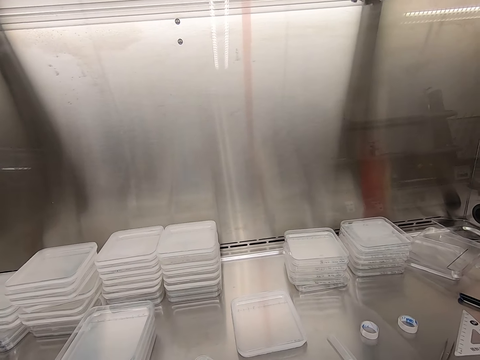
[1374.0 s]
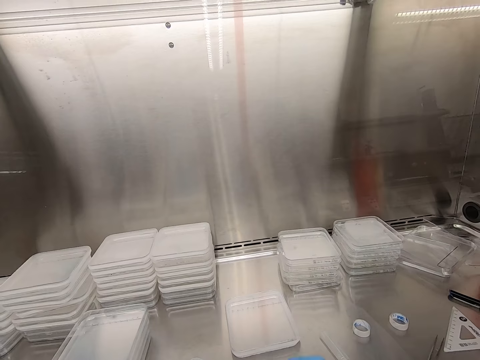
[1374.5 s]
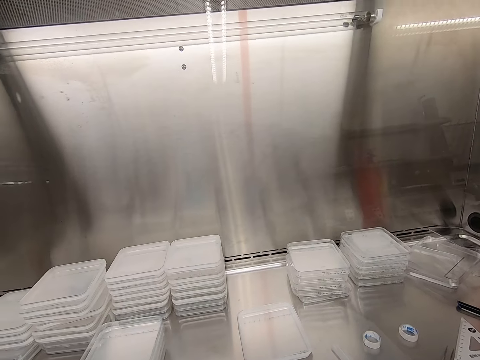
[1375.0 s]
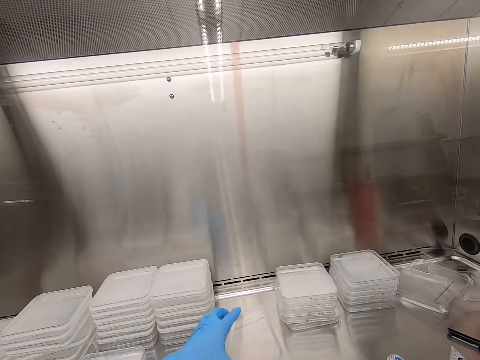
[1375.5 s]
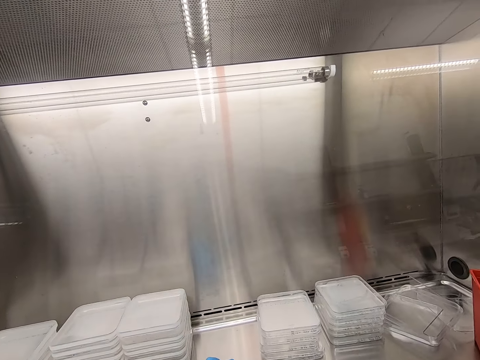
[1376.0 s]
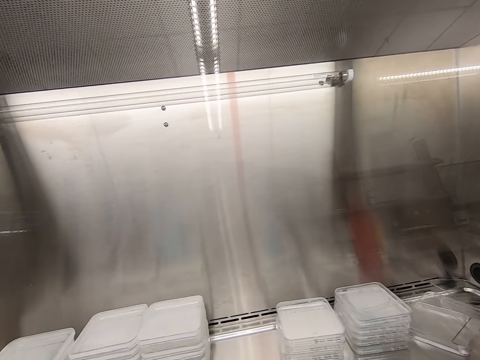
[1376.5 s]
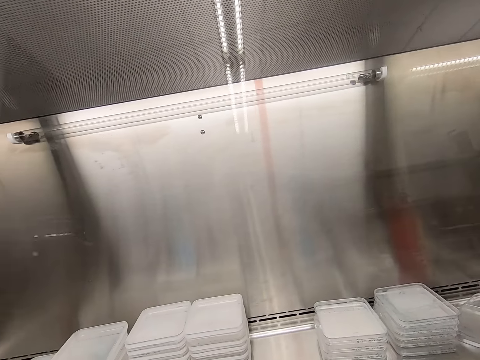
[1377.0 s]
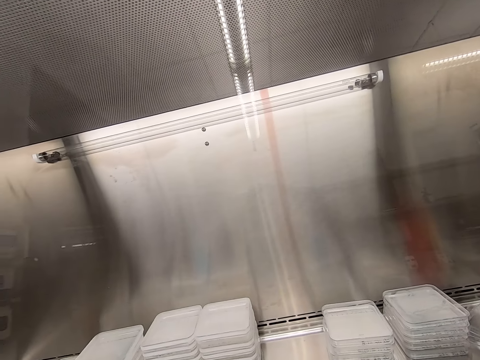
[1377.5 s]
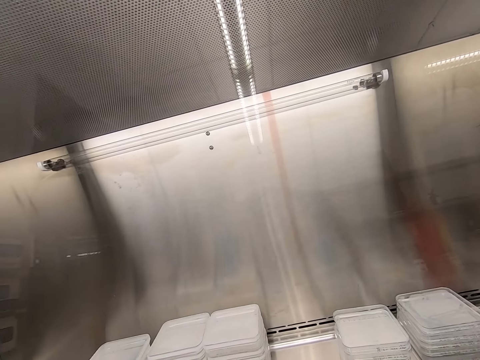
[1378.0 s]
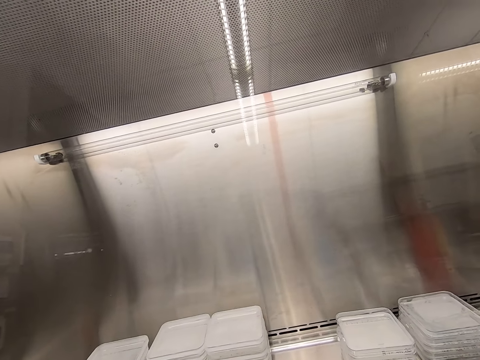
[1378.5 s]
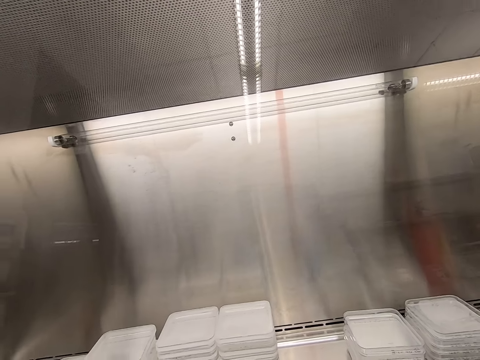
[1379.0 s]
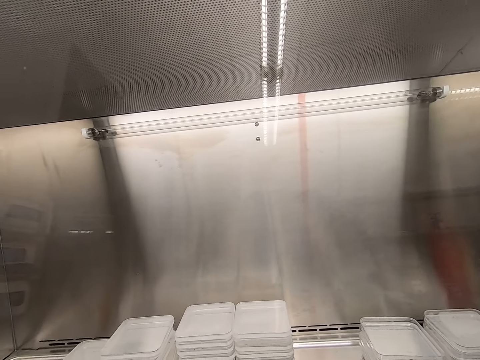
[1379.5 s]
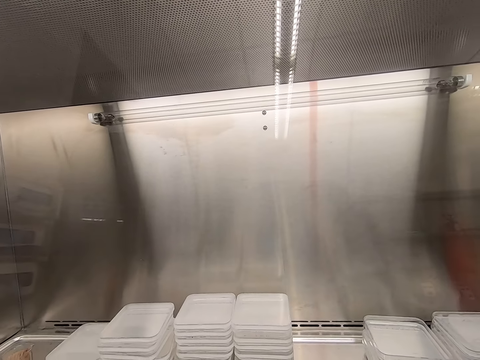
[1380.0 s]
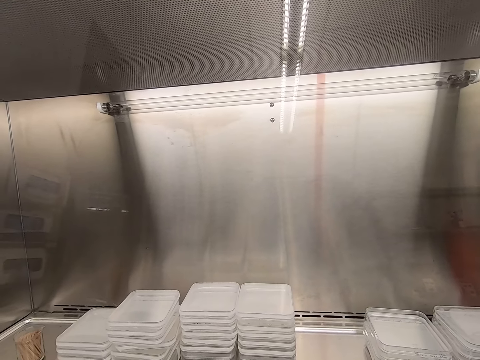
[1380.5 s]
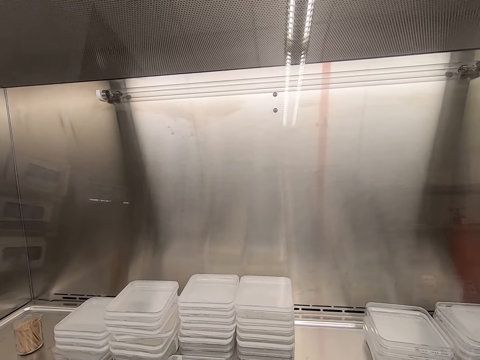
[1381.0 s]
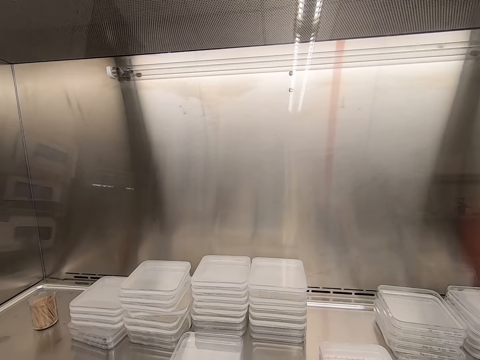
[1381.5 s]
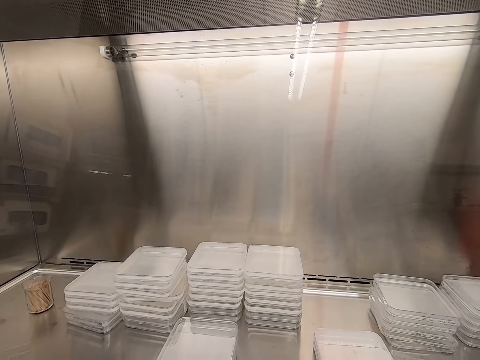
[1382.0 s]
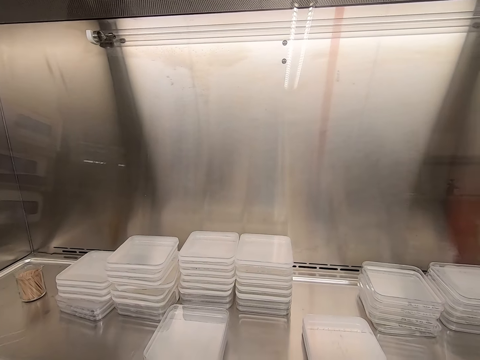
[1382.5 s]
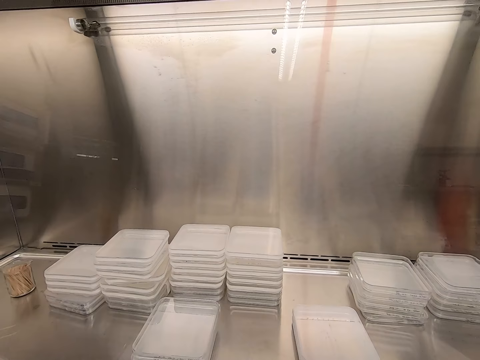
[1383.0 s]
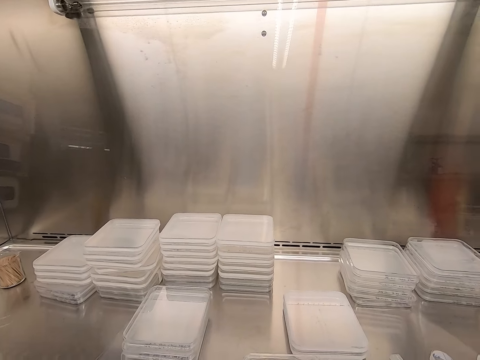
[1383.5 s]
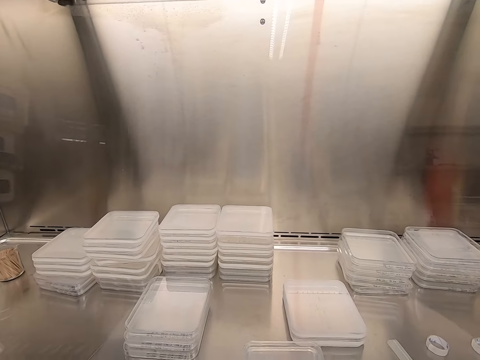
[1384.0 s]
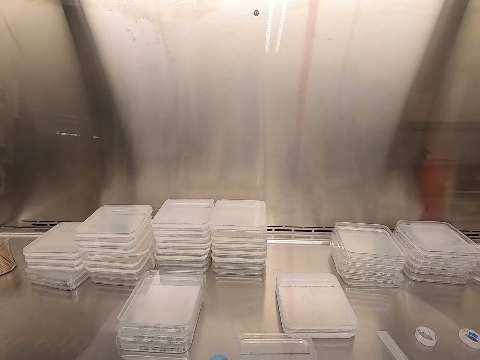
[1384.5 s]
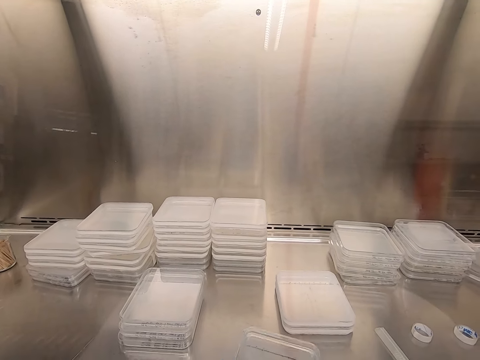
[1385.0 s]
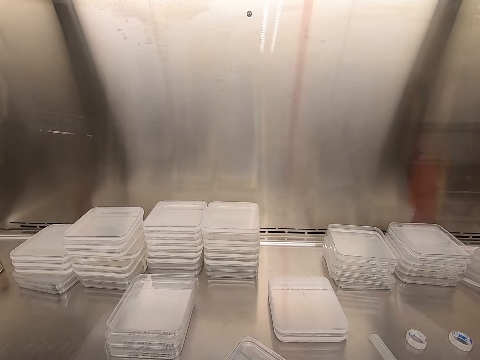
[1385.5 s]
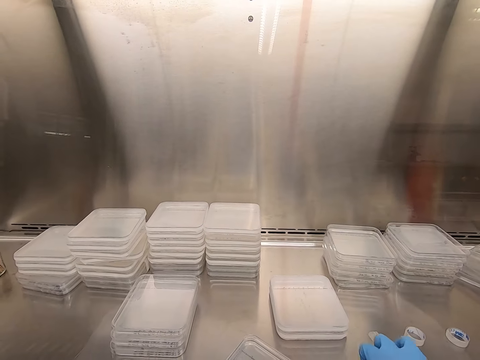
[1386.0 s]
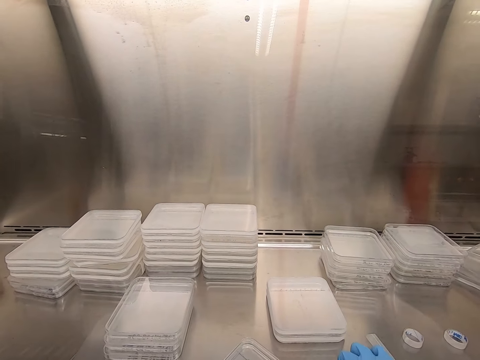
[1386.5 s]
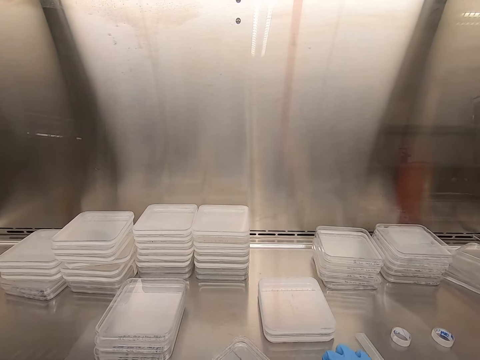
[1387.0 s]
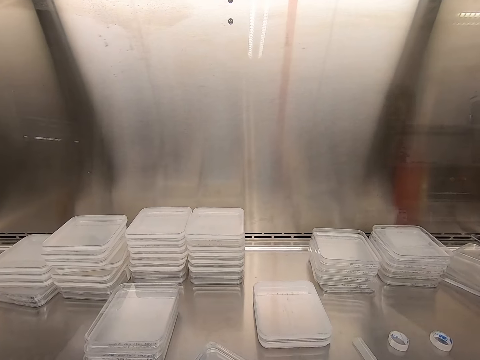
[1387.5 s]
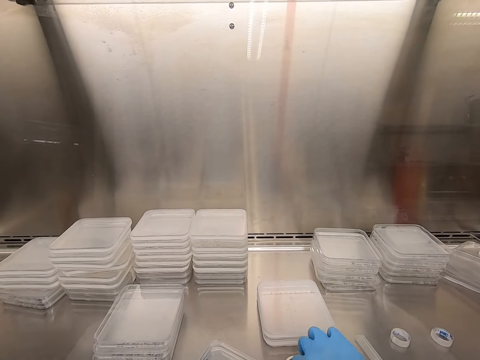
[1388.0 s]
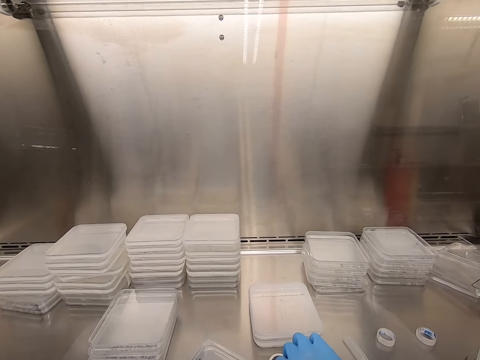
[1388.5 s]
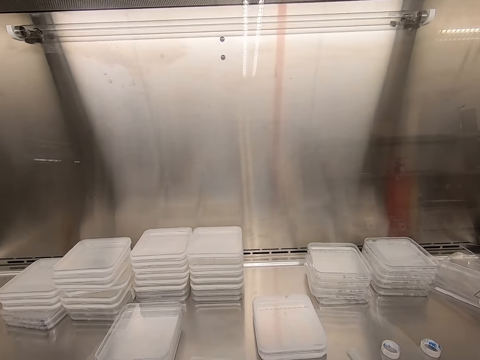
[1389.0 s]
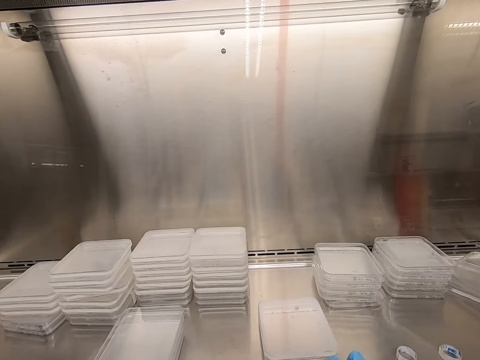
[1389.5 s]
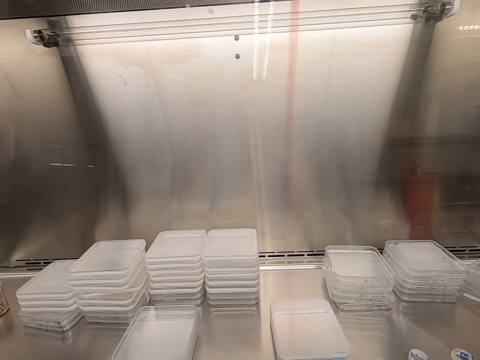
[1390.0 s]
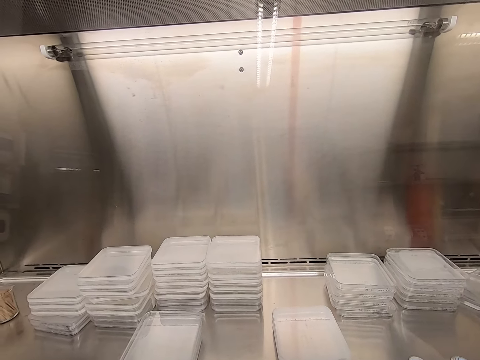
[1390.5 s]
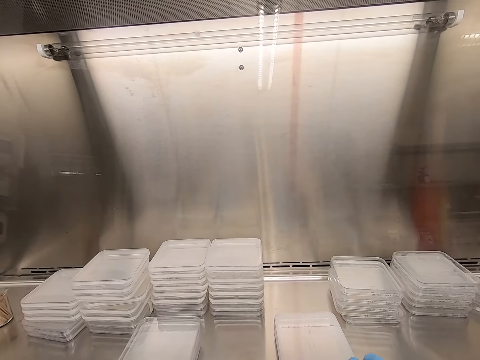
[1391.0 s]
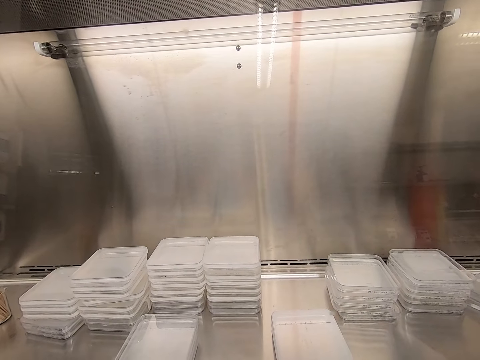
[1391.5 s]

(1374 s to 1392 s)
The camera wearer piles up the container. They seal the container. They write on the plastic lid.

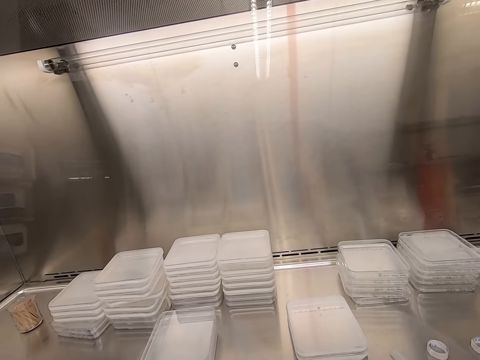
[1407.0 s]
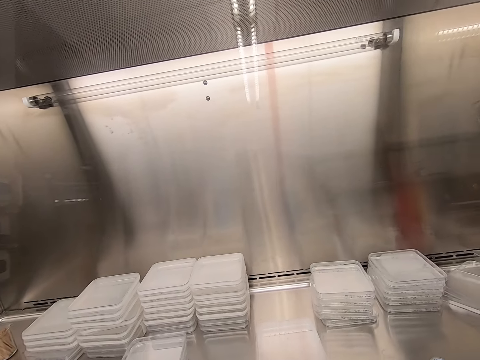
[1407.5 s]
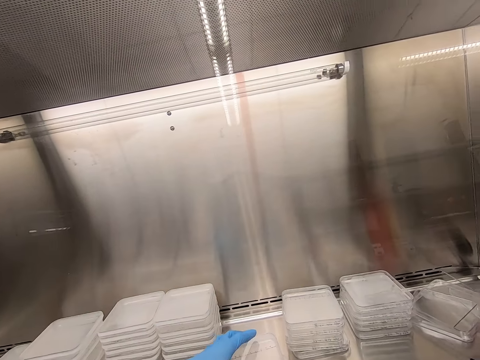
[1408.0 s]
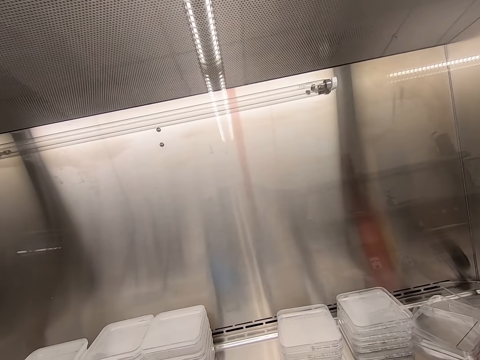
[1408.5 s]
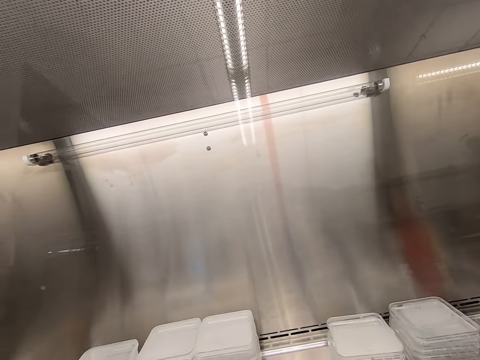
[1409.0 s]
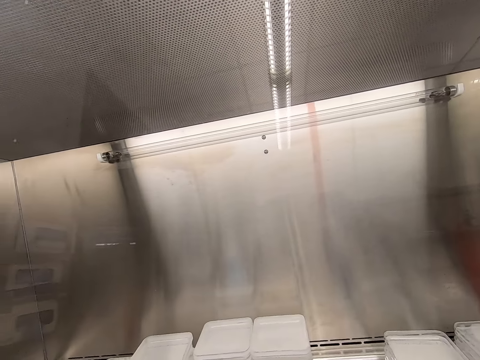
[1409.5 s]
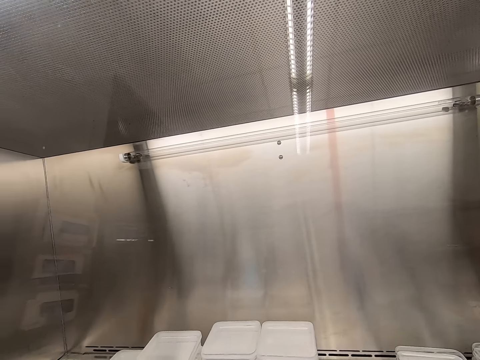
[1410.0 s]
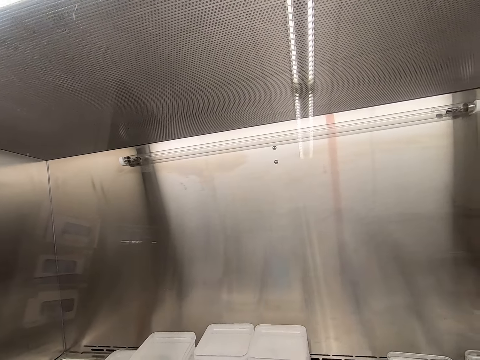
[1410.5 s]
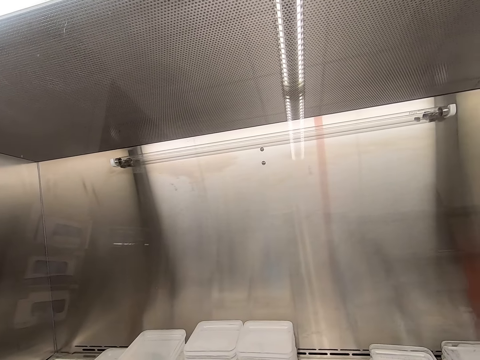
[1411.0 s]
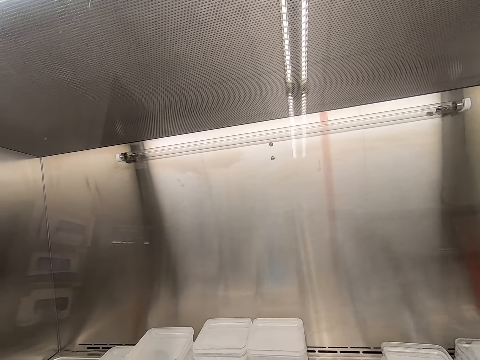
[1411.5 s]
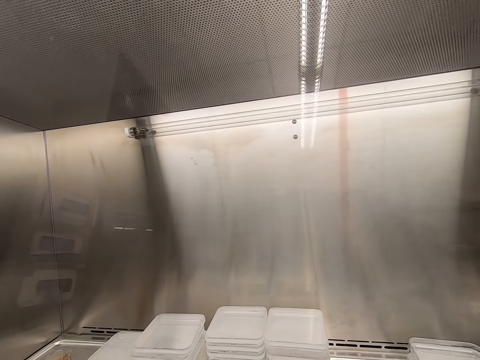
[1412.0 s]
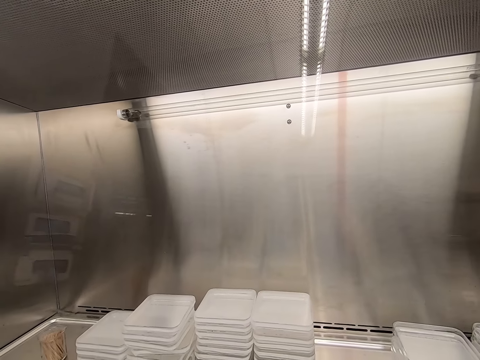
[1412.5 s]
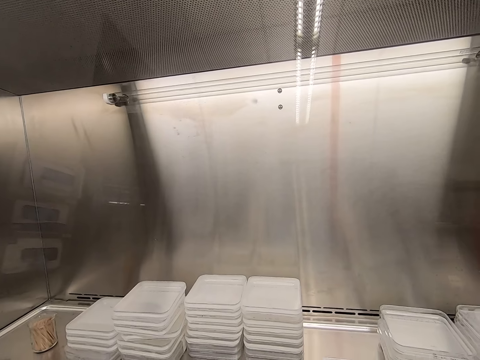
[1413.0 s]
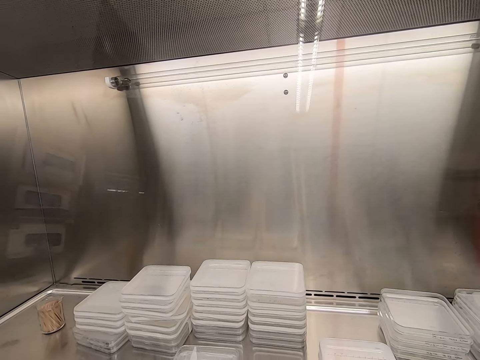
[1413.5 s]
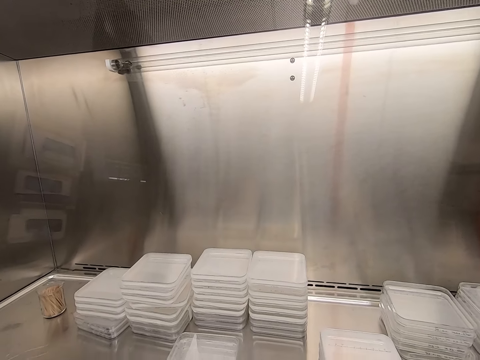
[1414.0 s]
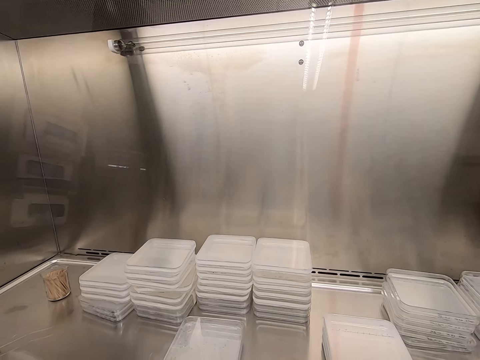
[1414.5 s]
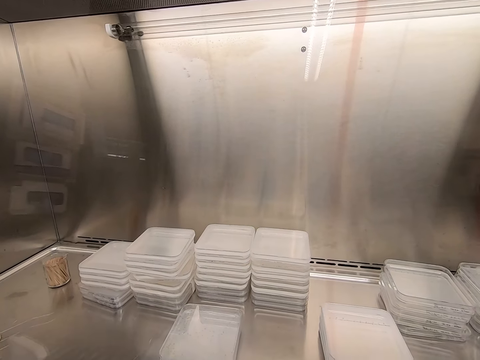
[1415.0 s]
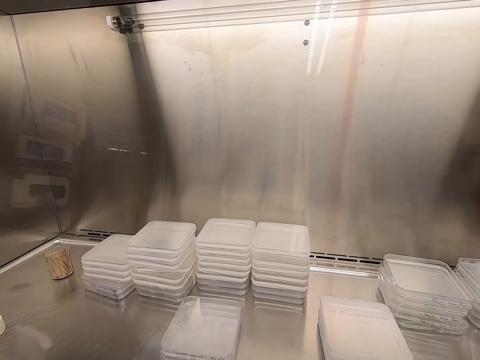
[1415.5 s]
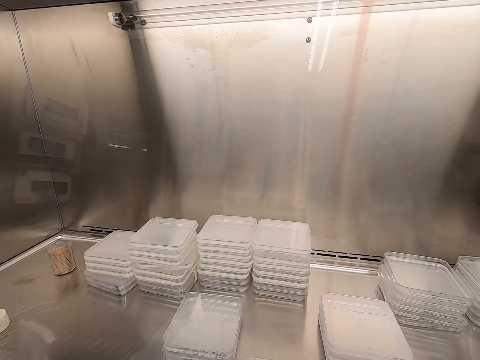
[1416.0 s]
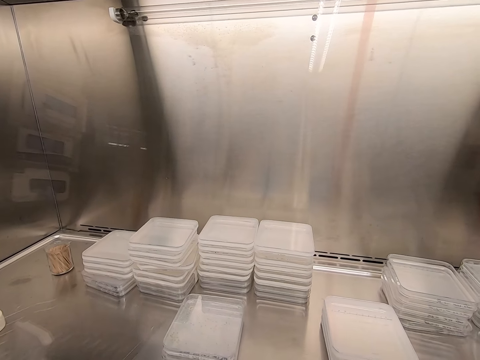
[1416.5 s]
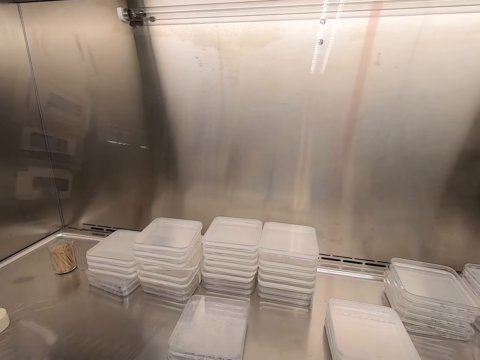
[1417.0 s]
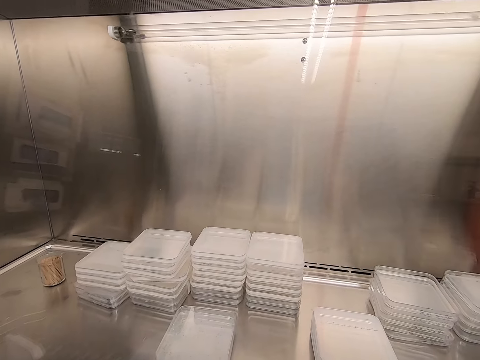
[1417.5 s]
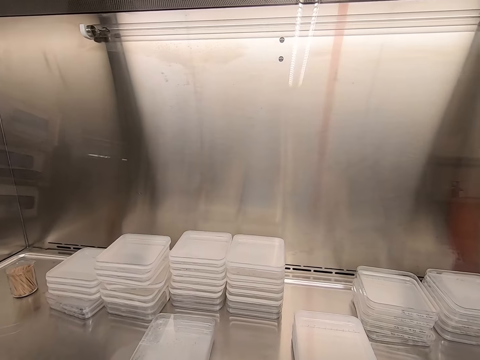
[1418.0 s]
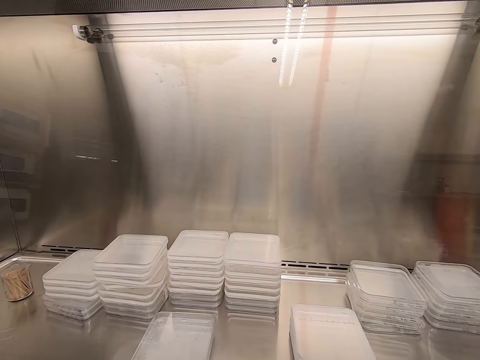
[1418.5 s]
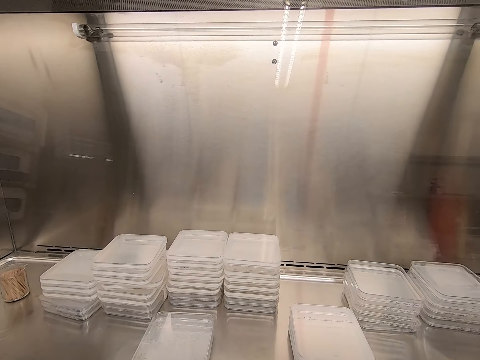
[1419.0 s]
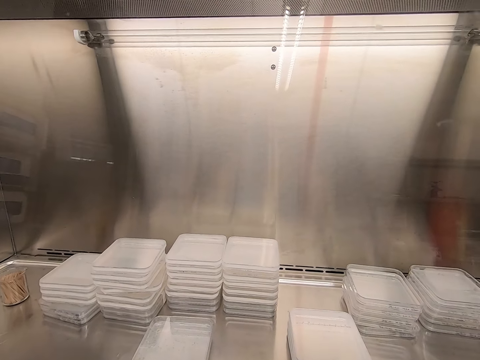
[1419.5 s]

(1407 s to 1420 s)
The camera wearer piles up a container. They put a plastic lid down. They take another plastic lid. They write on the plastic lid.
